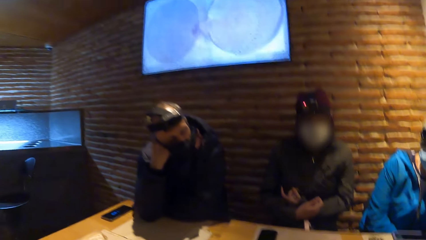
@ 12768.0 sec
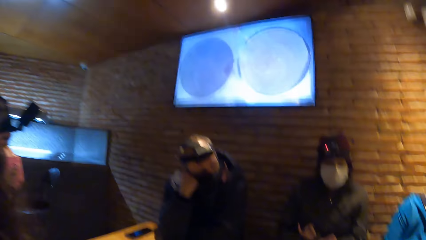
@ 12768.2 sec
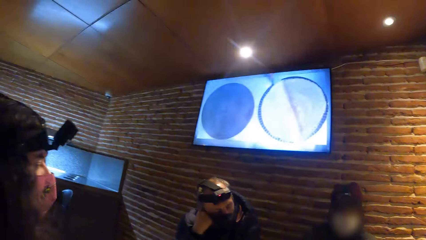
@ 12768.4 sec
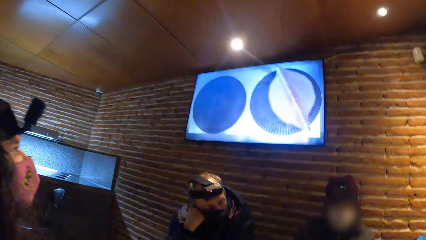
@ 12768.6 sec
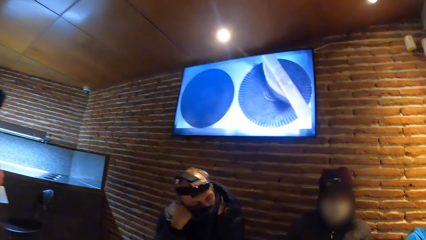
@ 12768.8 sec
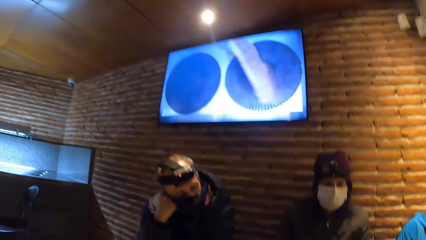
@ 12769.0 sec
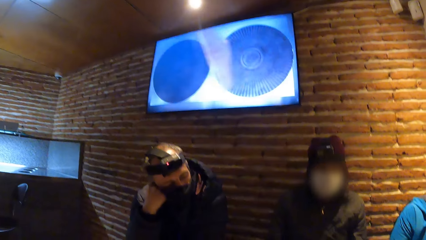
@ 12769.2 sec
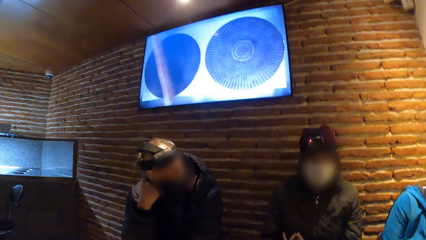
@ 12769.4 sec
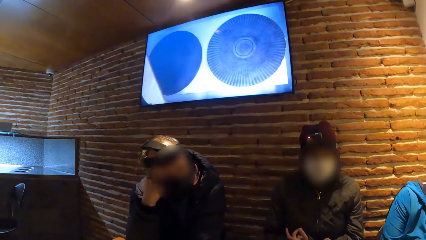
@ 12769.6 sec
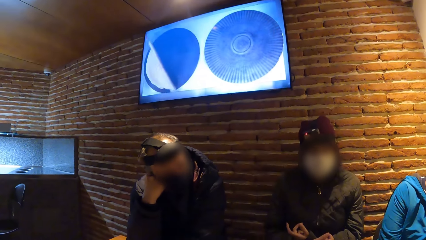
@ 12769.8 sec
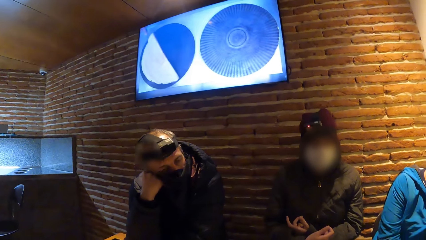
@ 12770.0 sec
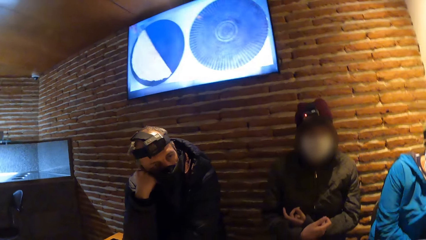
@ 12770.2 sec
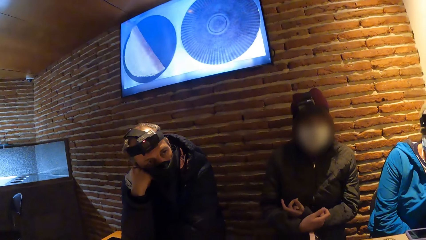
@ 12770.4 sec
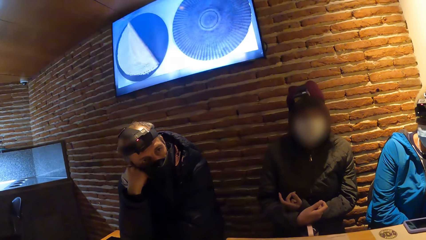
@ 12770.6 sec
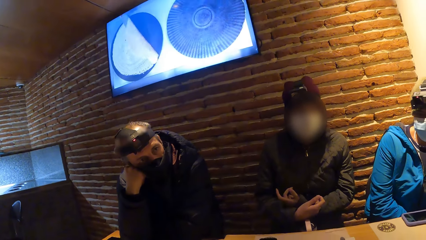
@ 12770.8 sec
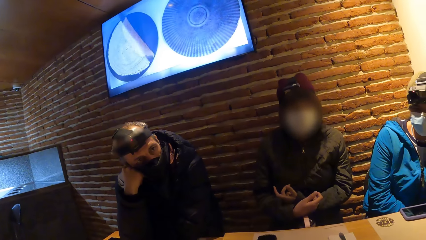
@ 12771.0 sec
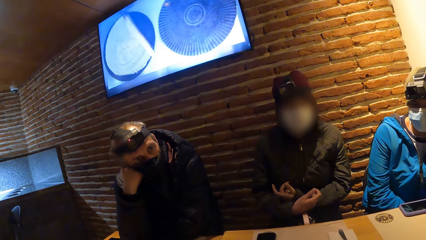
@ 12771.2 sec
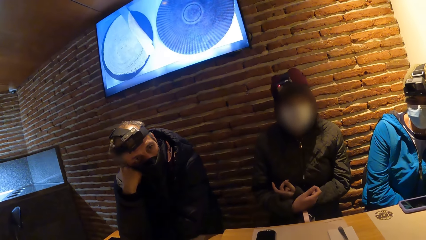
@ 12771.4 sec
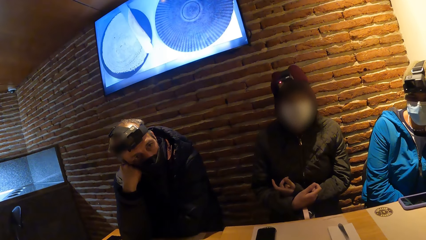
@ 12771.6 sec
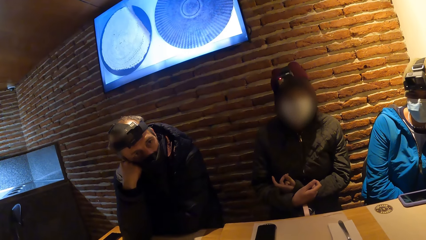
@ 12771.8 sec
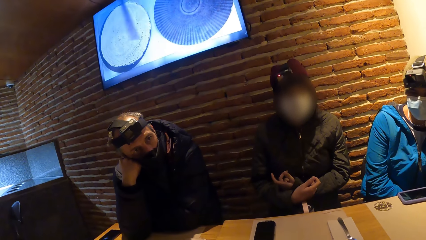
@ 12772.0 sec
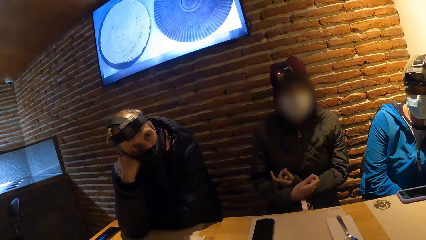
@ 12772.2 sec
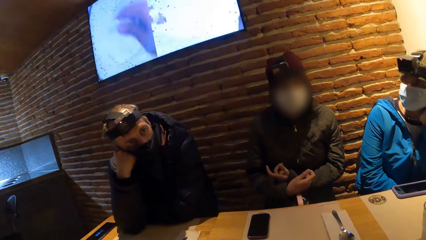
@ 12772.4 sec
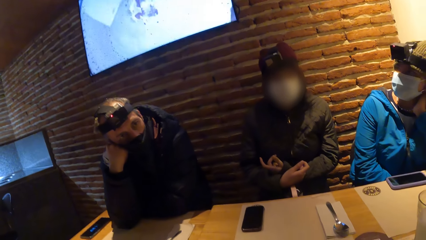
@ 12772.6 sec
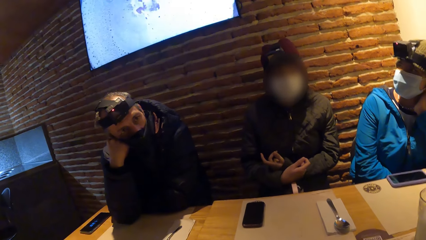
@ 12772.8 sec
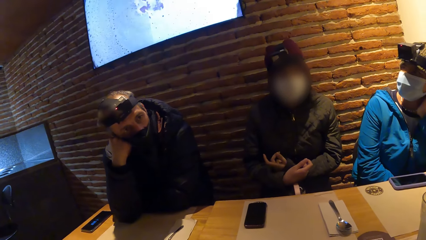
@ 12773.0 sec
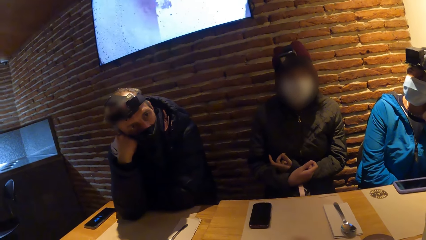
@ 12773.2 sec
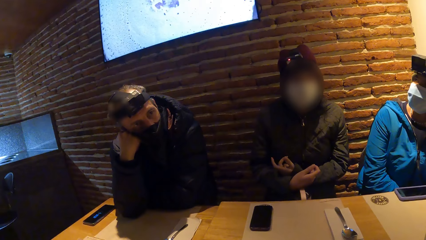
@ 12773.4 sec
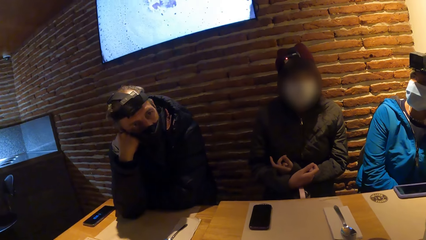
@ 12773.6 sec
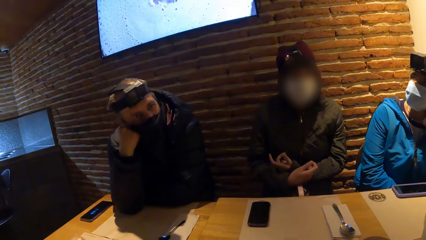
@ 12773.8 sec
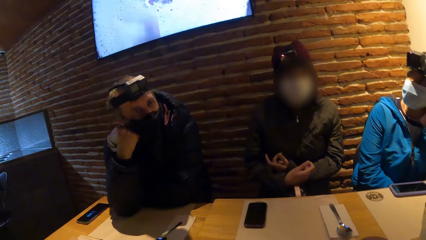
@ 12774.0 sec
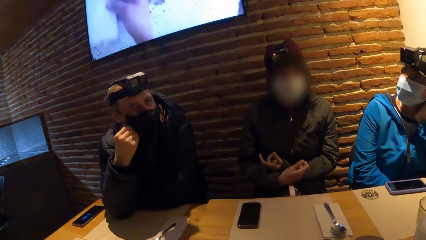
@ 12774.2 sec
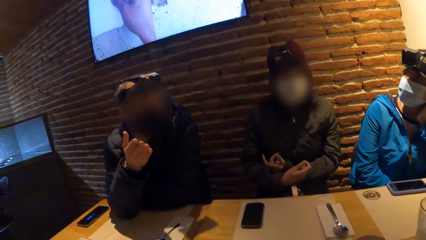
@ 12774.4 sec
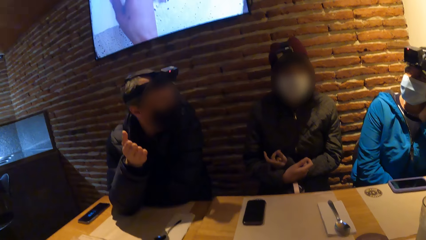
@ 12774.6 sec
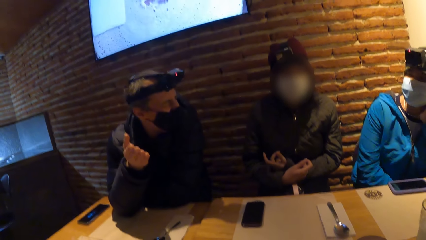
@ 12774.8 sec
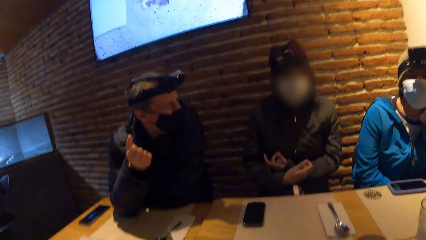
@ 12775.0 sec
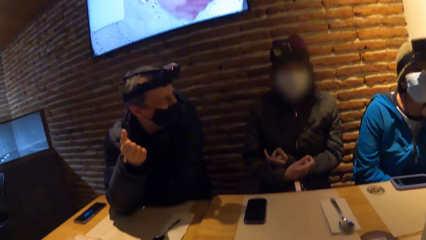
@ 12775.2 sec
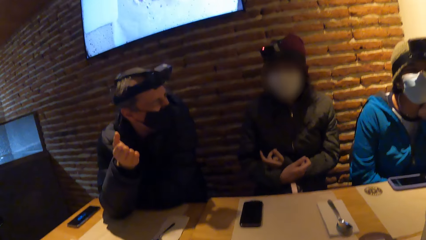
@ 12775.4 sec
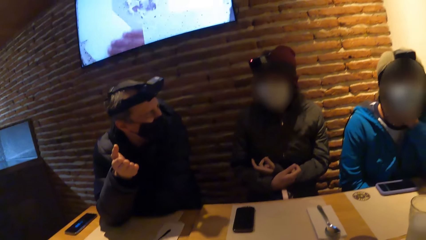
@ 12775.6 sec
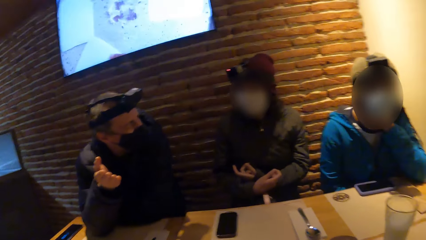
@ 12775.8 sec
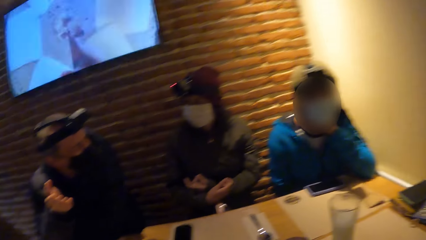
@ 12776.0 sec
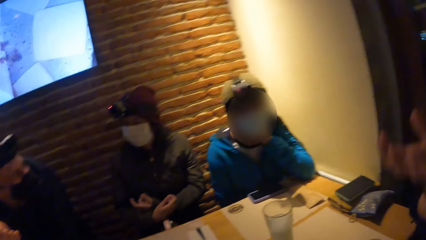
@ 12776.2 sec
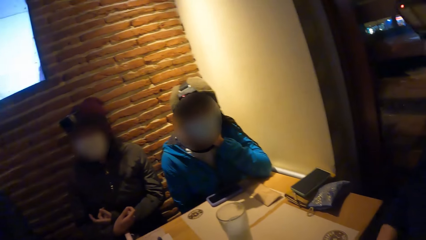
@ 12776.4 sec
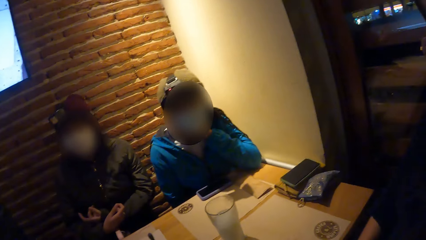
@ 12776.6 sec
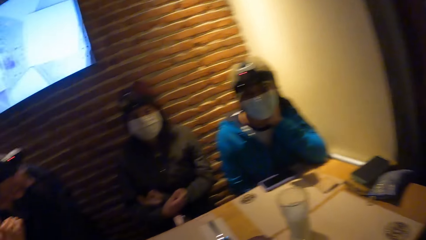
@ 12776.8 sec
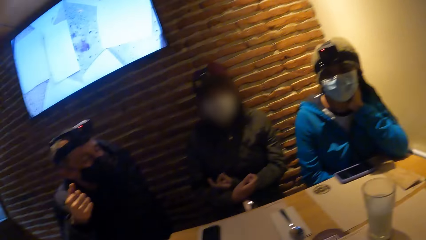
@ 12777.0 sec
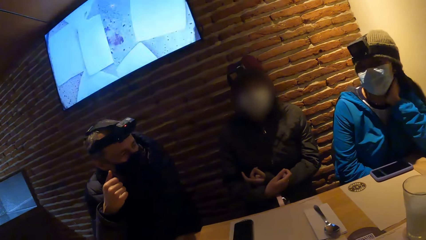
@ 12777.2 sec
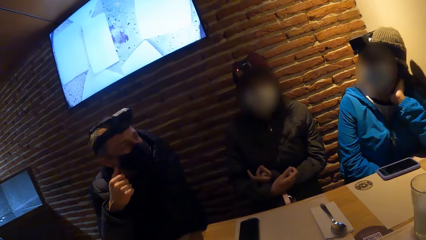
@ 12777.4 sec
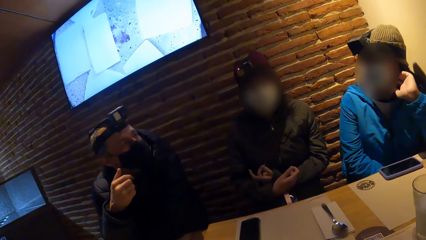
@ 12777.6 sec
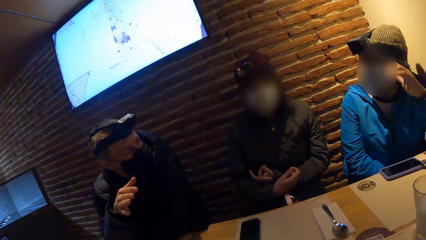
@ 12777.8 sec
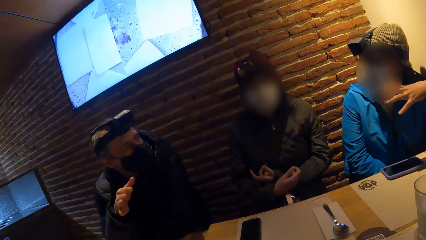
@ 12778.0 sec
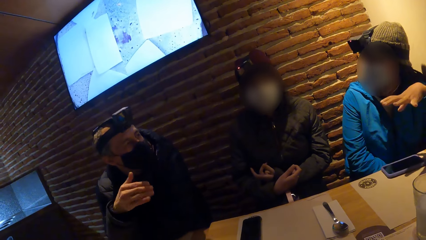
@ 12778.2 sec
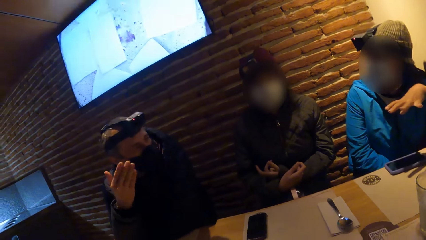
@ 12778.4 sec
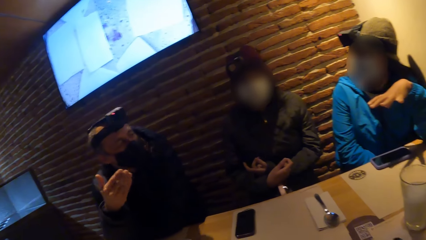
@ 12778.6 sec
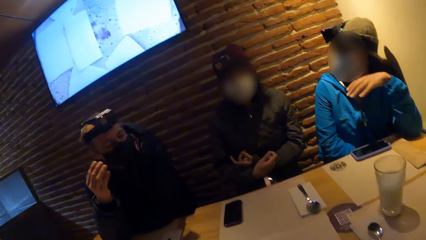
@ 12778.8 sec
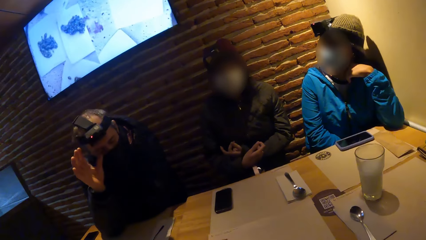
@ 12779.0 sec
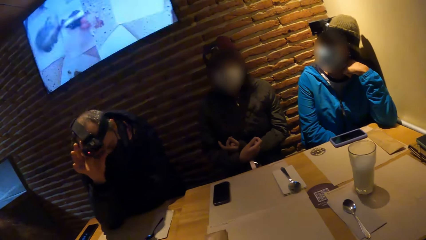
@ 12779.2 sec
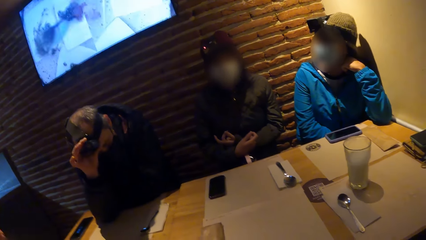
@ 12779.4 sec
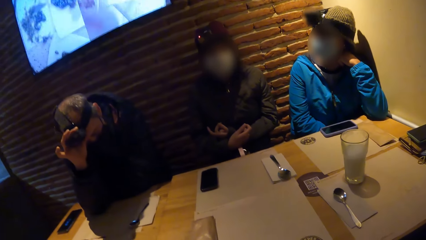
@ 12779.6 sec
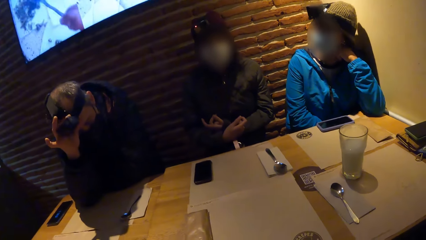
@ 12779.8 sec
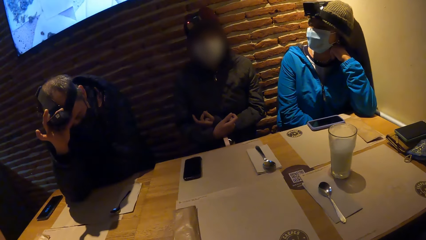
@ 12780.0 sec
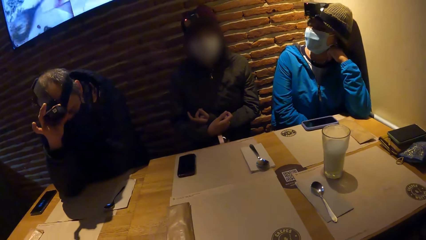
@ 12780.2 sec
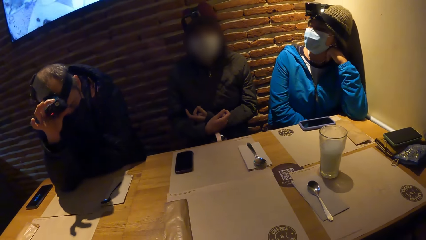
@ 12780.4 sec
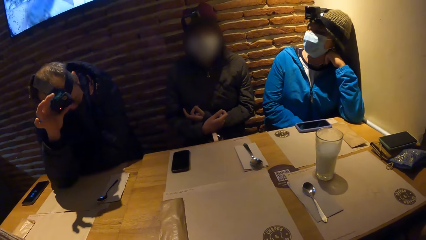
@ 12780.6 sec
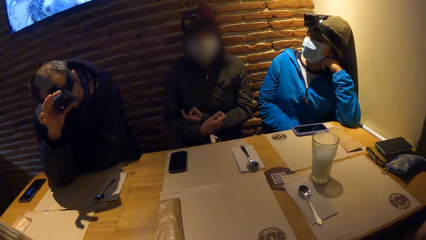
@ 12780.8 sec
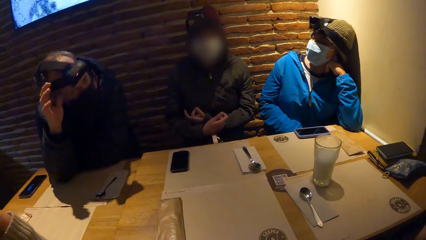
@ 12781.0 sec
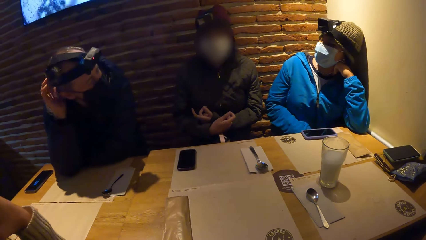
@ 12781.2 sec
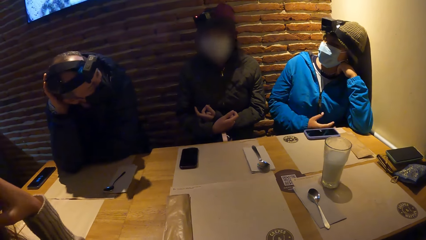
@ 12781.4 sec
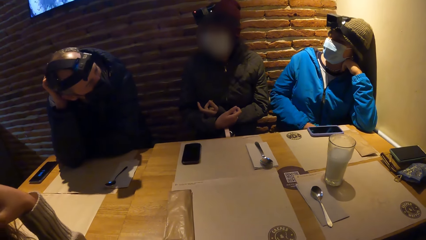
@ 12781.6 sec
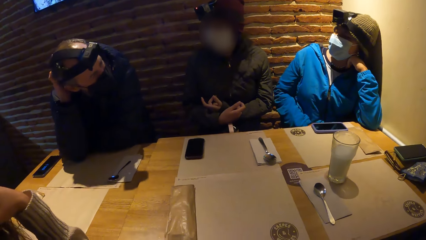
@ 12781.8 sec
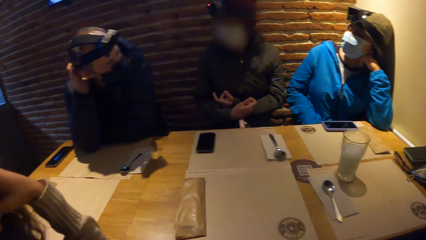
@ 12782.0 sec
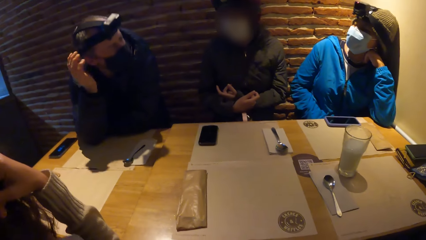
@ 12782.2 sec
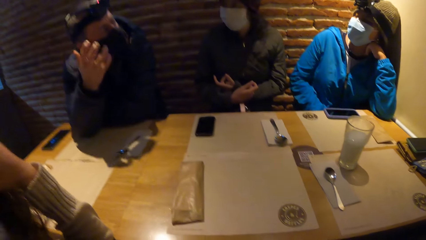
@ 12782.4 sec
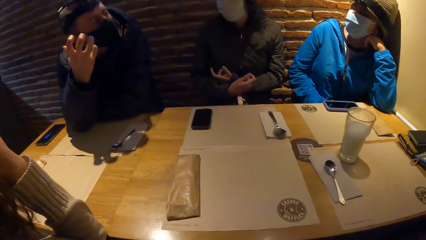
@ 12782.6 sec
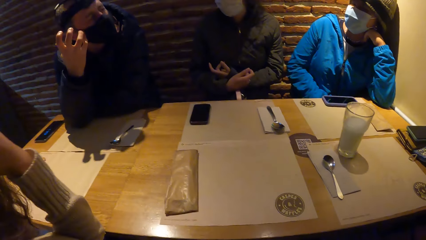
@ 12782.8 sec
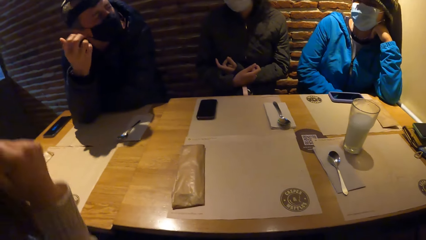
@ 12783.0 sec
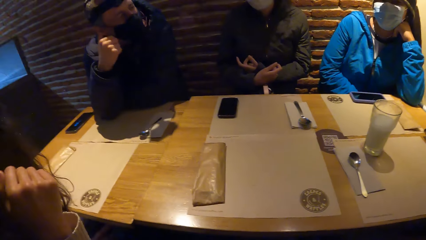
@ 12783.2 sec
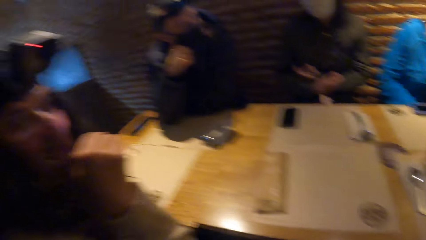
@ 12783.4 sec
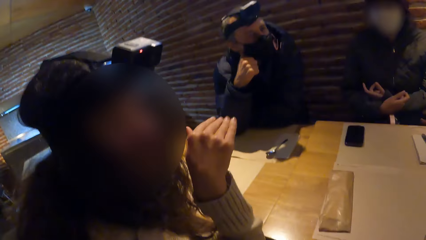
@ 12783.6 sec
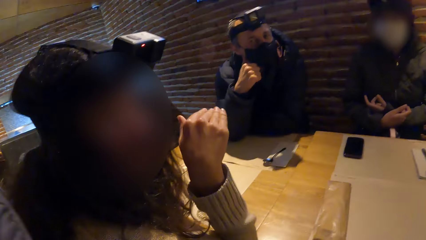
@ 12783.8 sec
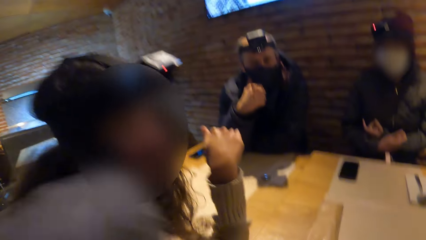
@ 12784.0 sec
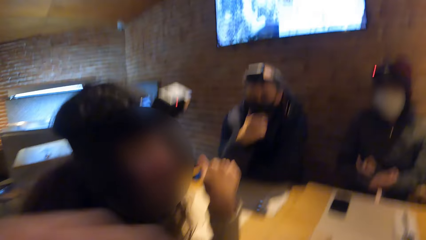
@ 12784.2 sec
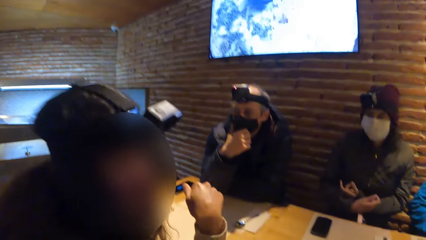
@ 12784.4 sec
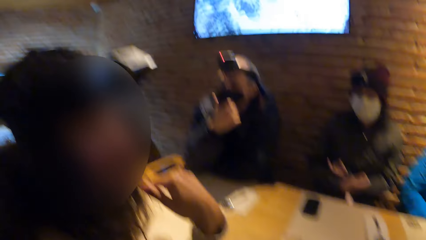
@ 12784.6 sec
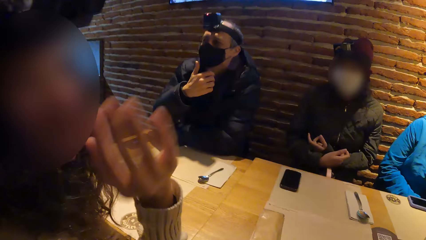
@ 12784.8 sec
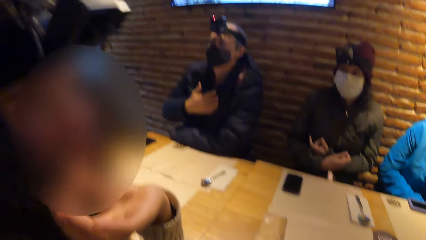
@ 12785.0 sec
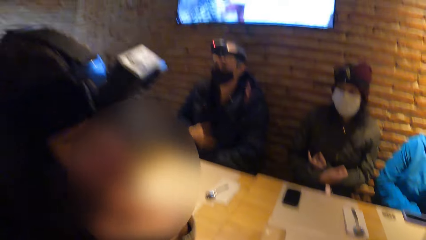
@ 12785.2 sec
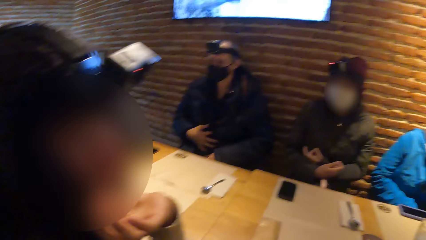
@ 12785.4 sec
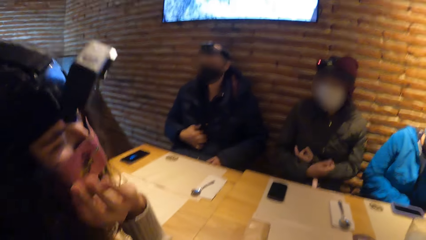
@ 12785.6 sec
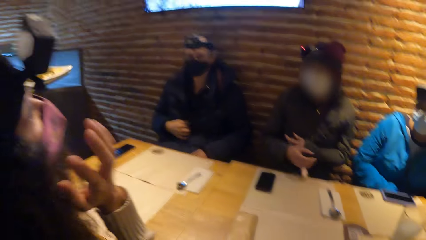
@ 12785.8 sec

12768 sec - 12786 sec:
The man interacts with the camera wearer and a group of people at the table. The woman interacts with the man. The man adjusts a camera with his right hand and touches his head with his right hand. The man interacts with the woman. Another woman interacts with the man.
